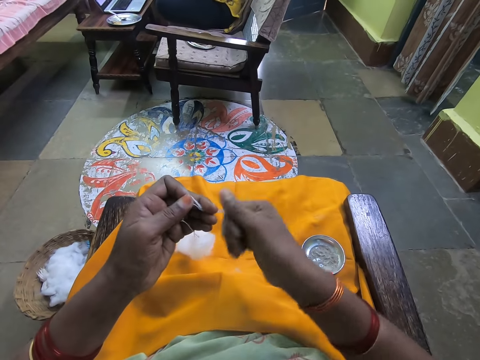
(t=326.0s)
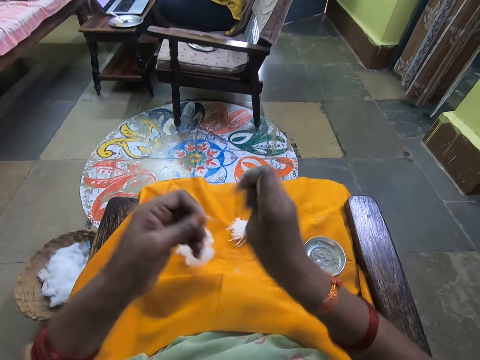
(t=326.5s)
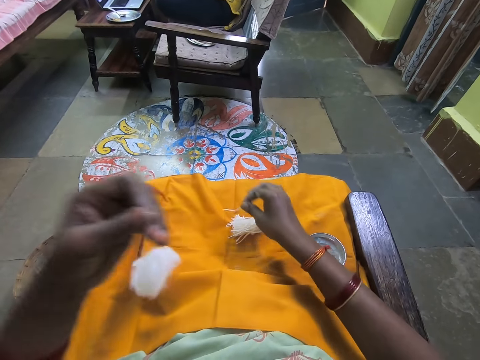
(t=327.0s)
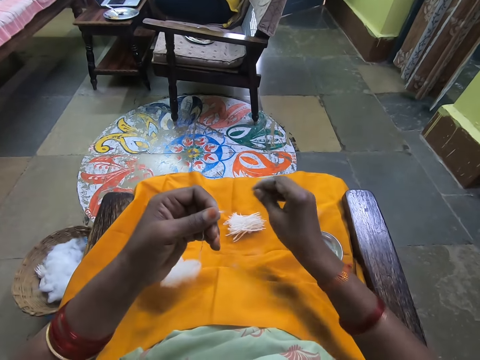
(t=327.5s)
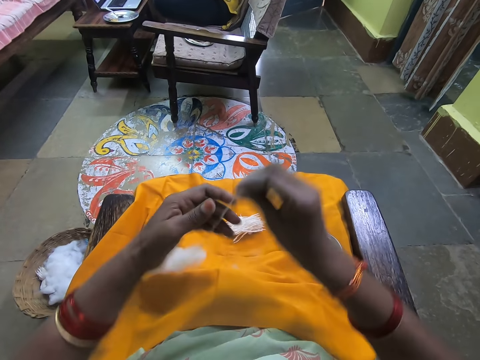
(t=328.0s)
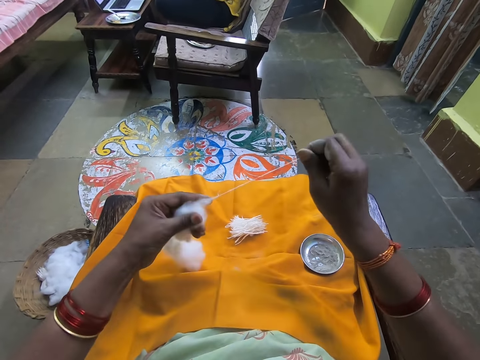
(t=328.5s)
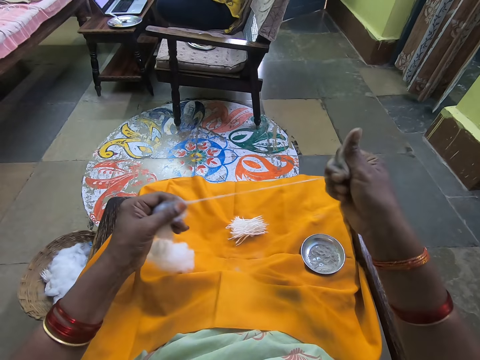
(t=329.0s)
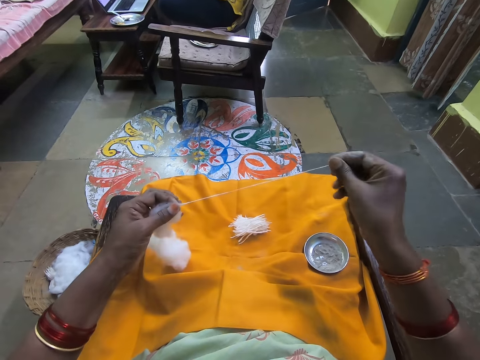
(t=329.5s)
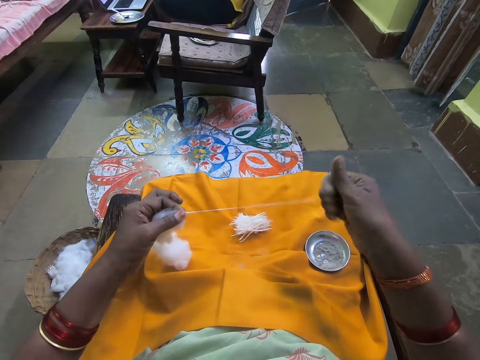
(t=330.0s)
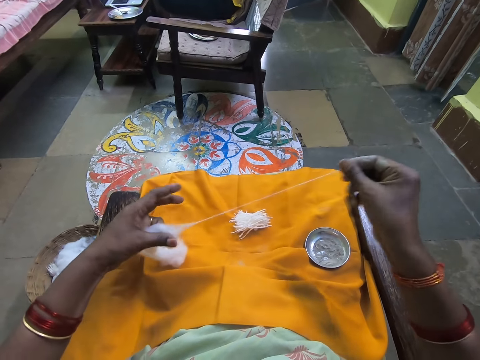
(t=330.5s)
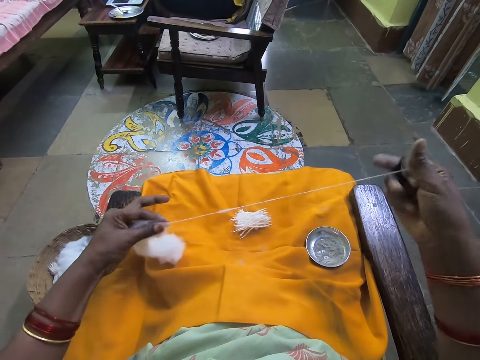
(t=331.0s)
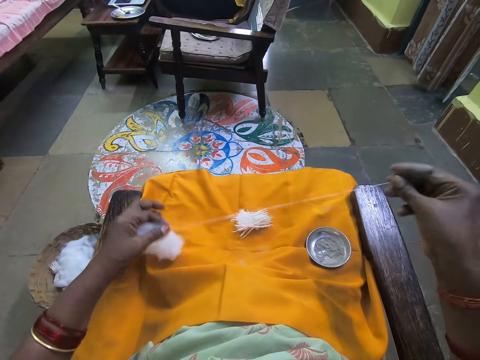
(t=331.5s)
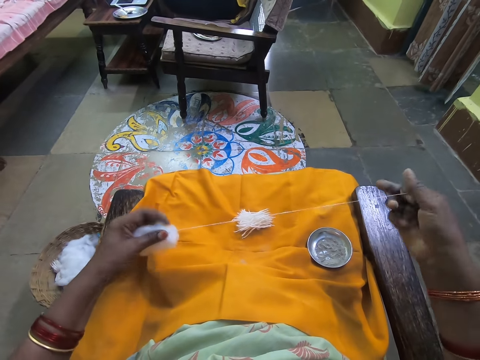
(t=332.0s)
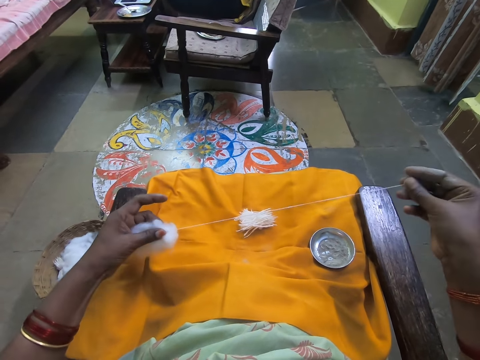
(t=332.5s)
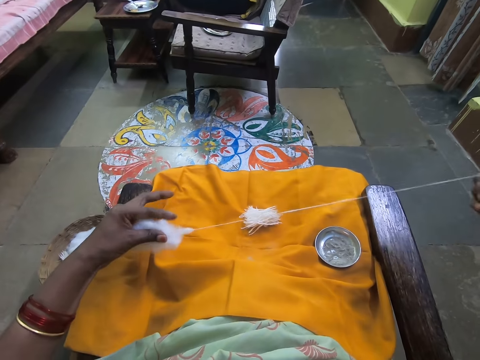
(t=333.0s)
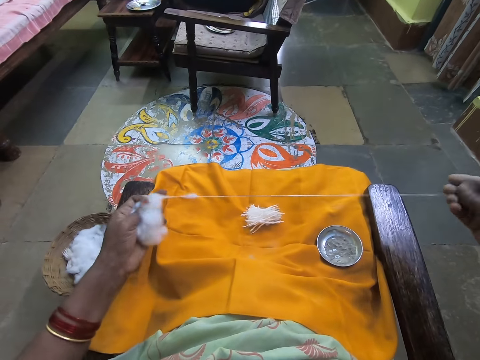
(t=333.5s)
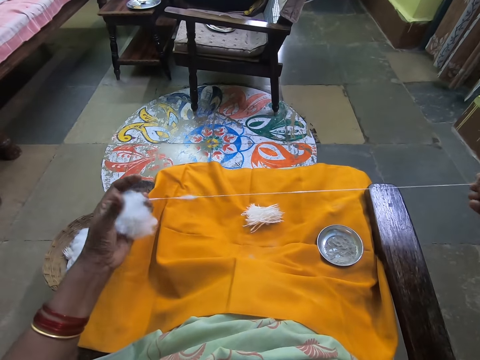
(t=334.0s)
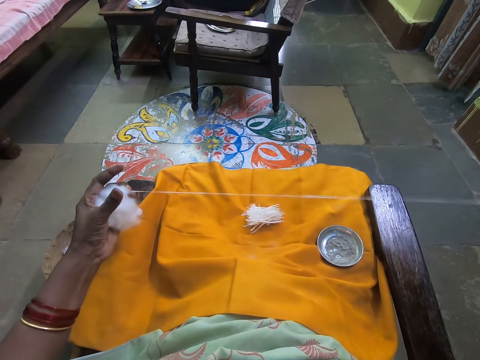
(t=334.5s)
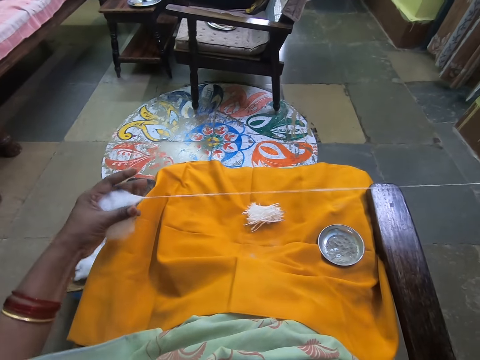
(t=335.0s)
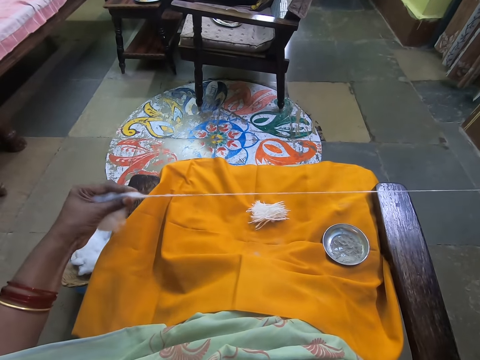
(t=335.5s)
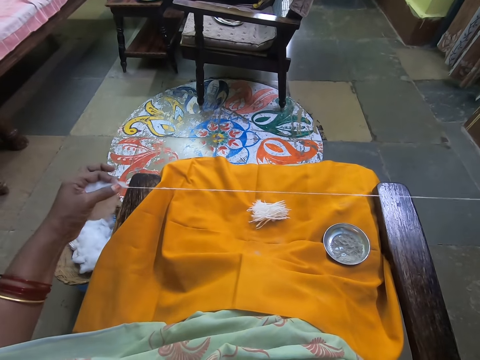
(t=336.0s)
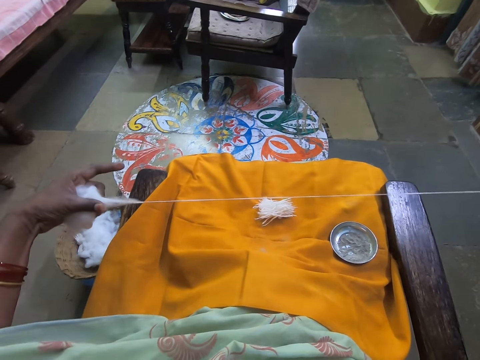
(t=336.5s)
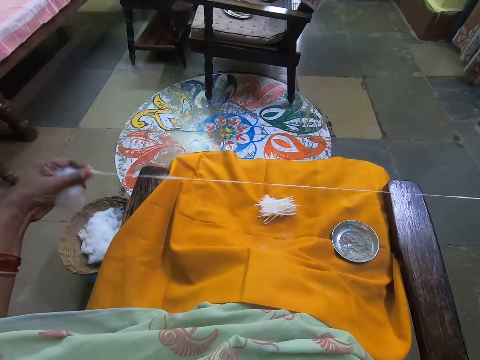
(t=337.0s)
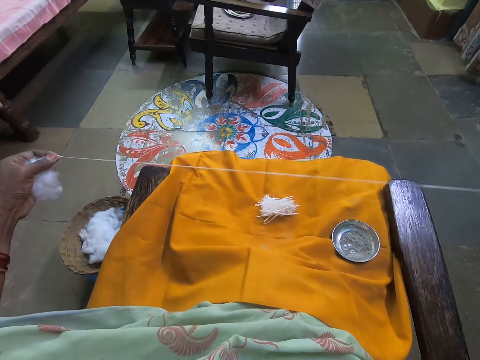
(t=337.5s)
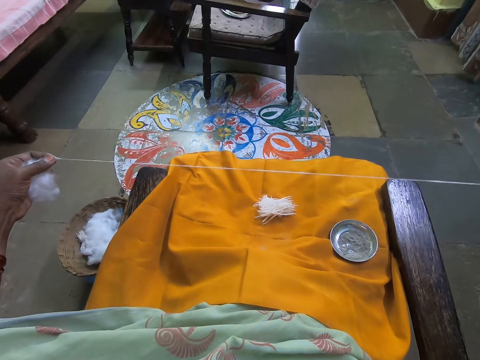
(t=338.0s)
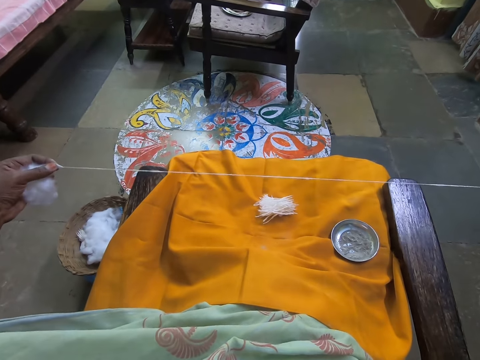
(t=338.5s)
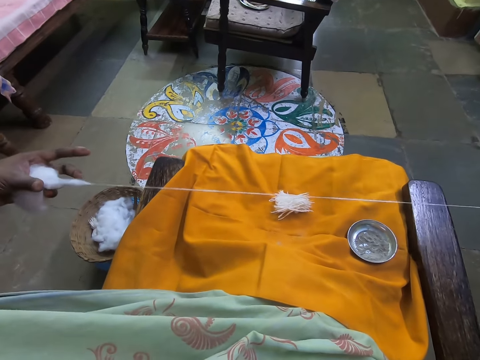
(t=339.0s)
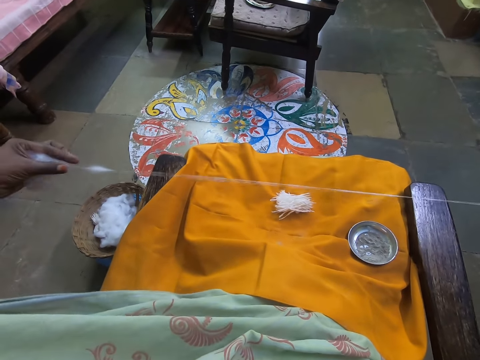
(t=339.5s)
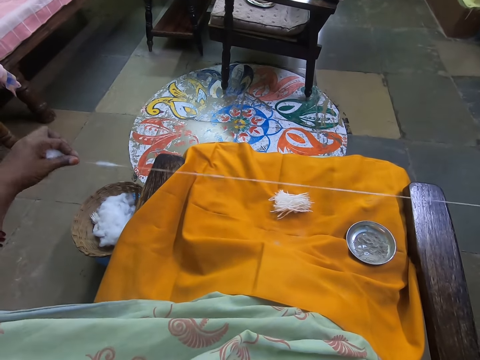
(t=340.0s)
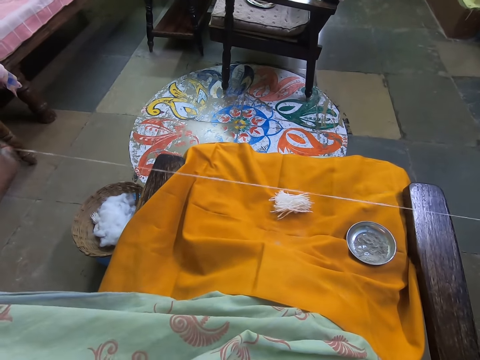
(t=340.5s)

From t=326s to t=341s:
The camera wearer cuts the wool. She places the cotton wool on the other cotton wools. She pulls the cotton wool.

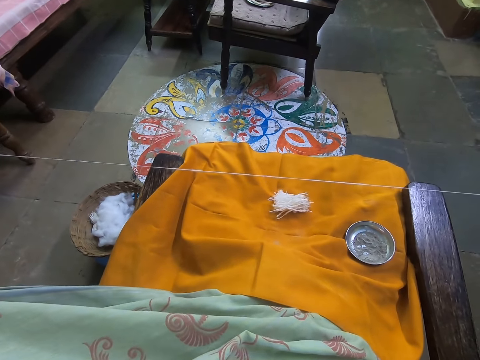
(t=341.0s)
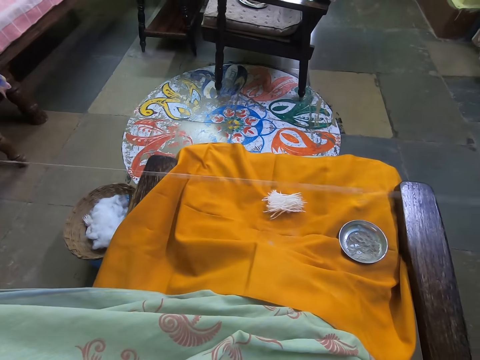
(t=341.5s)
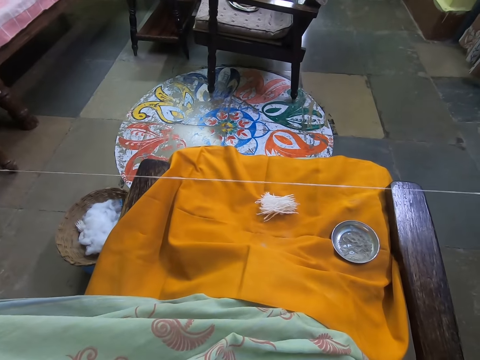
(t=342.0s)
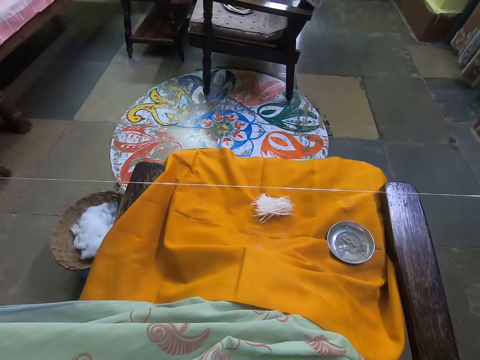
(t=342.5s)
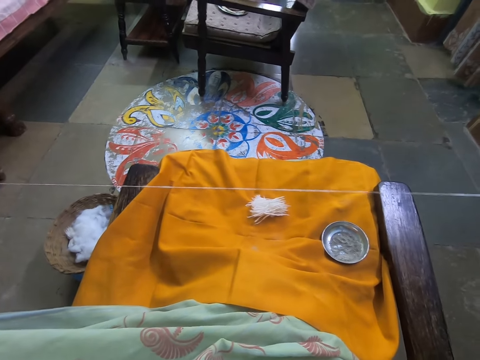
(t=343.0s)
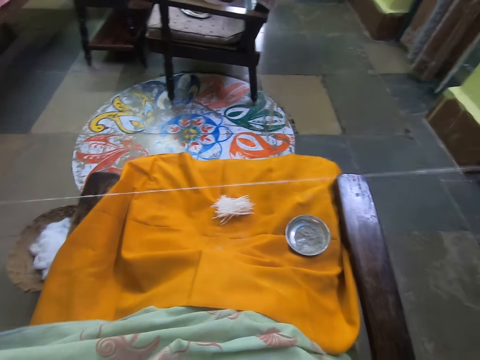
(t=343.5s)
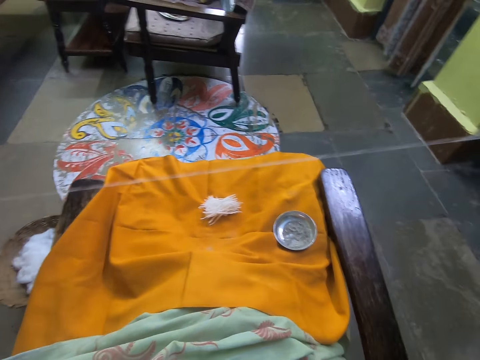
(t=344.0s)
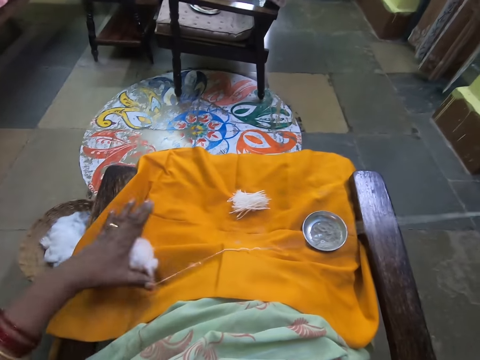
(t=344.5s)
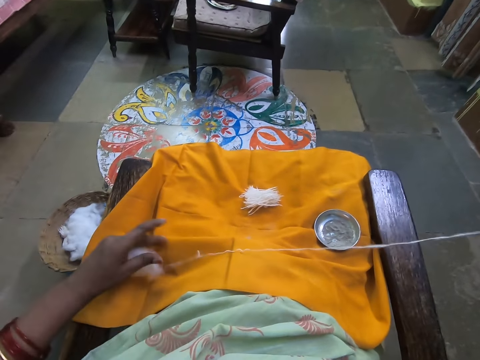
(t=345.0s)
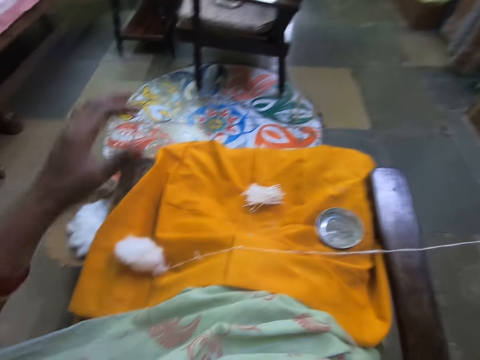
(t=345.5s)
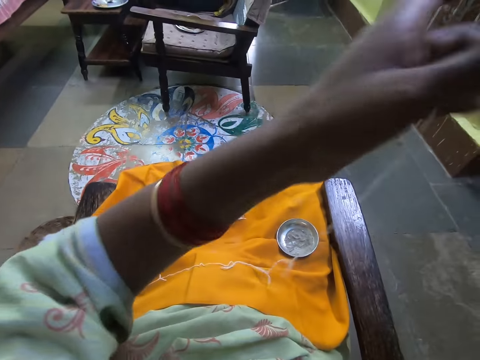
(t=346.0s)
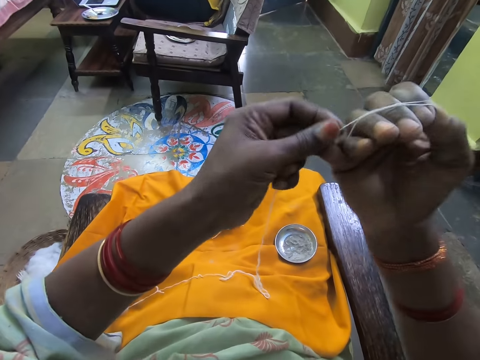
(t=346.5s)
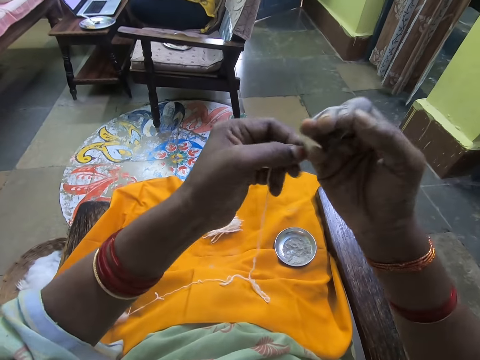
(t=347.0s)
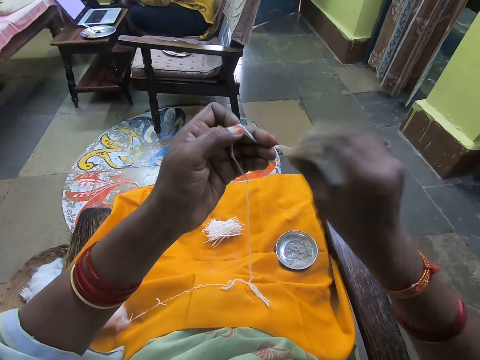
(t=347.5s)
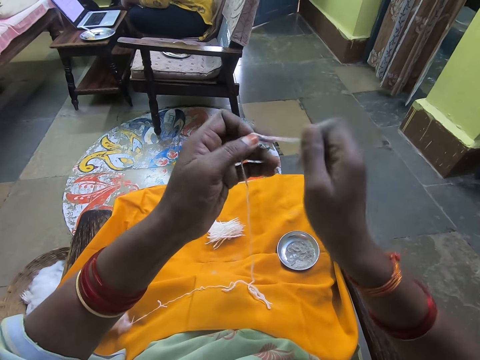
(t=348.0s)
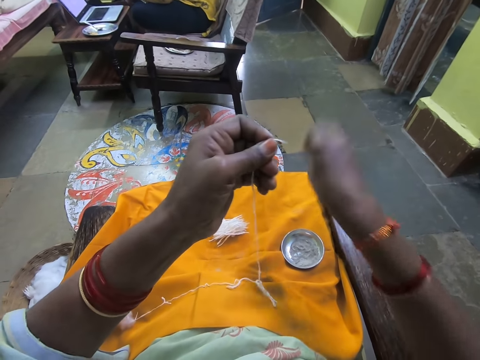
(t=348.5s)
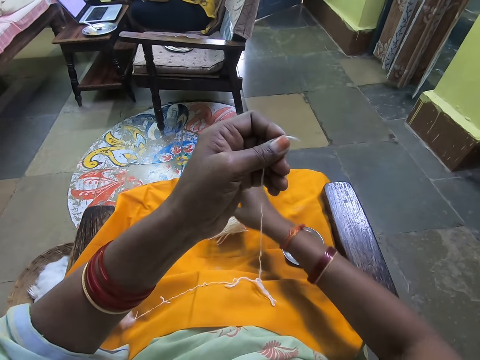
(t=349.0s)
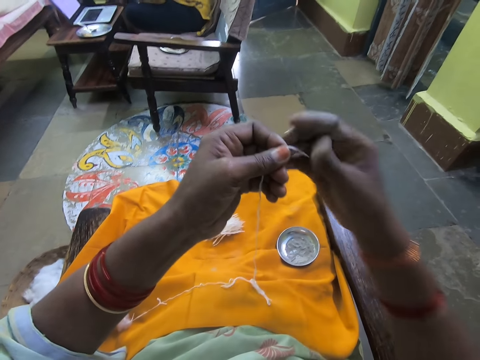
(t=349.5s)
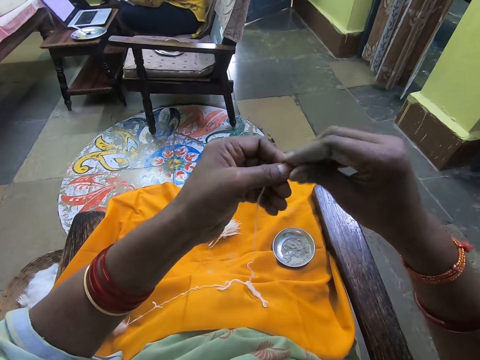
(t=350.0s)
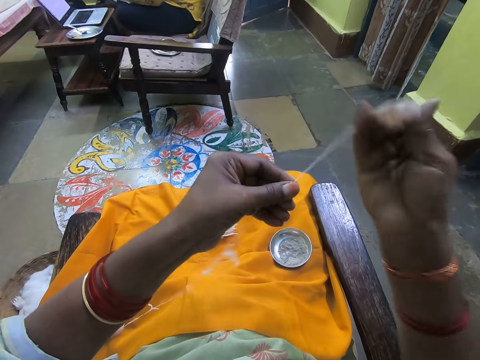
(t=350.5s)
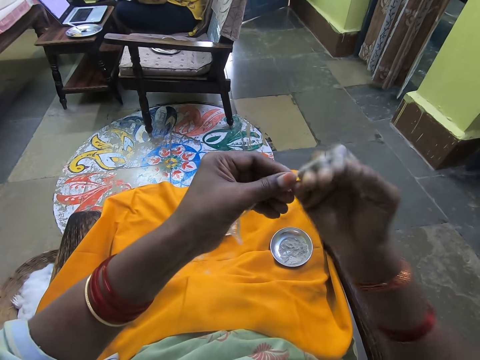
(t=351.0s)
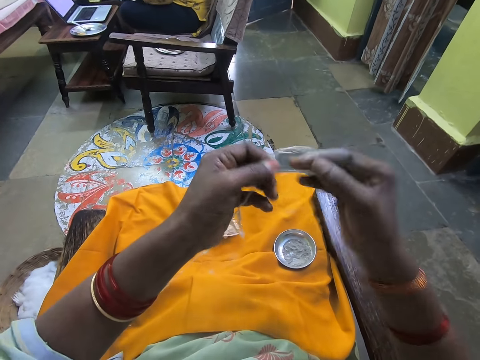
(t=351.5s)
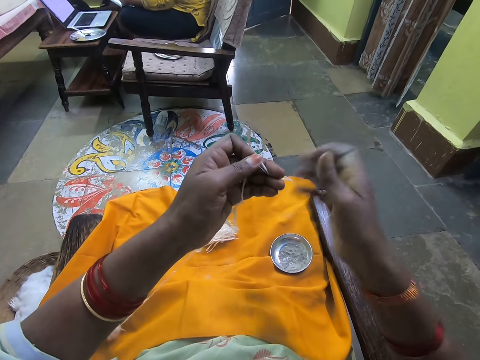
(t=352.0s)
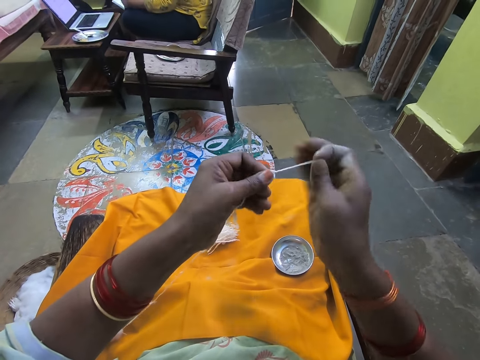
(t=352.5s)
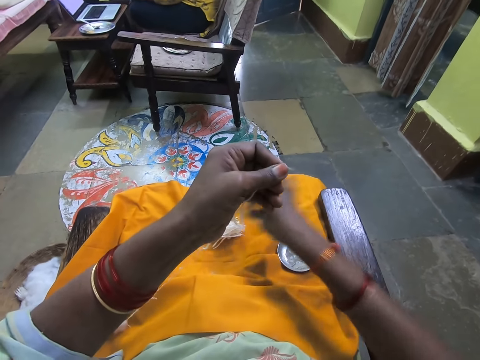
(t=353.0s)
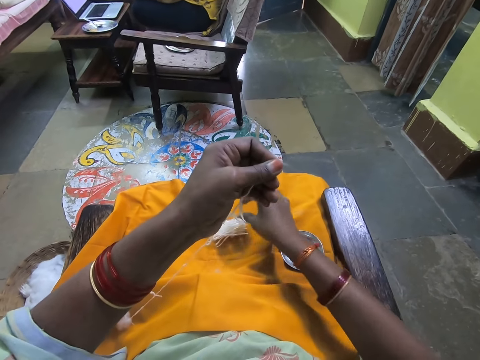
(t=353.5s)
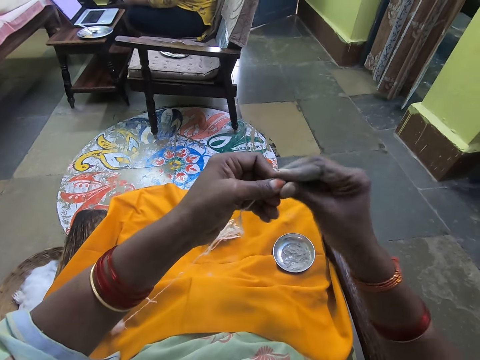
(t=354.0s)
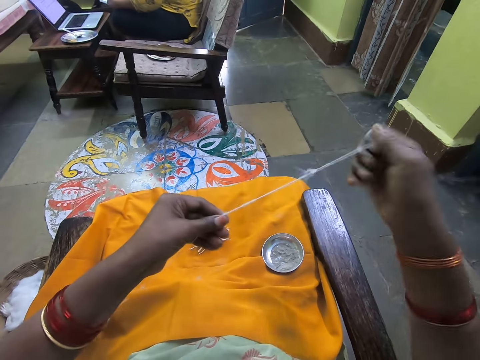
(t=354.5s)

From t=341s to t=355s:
The camera wearer wraps the wool on her right hand. She places the cotton wool on her lap. She rolls the cotton wool on her fingers. She removes the cotton wools from her fingers. She cuts the wool. She places the cotton wool on the other cotton wools. She wraps the wool on her right hand. She rolls the cotton wool on her fingers. She removes the cotton wools from her fingers. She cuts the wool. She places the cotton wool on the other cotton wools.
